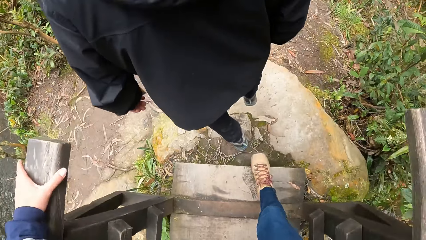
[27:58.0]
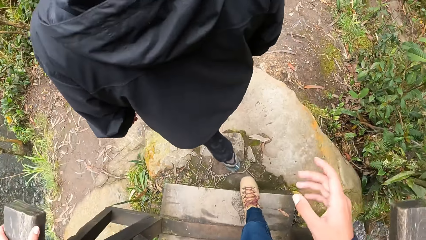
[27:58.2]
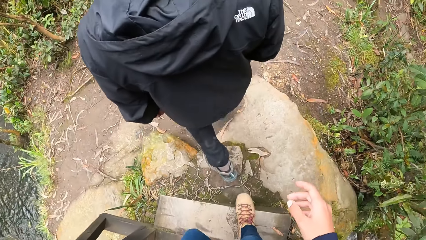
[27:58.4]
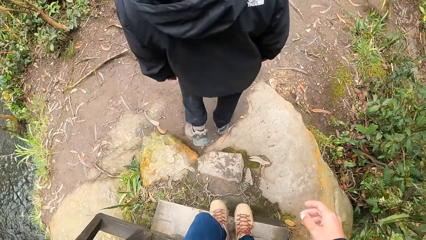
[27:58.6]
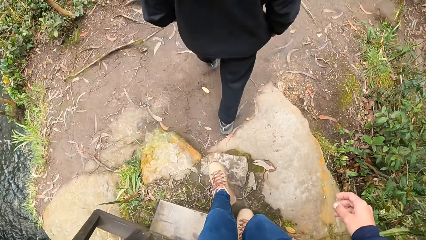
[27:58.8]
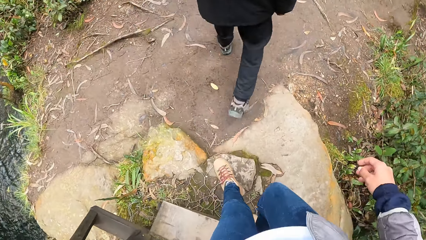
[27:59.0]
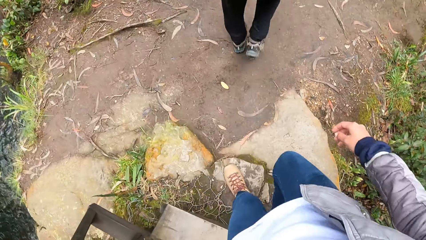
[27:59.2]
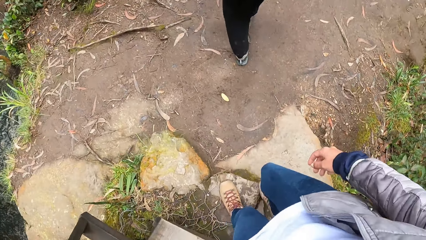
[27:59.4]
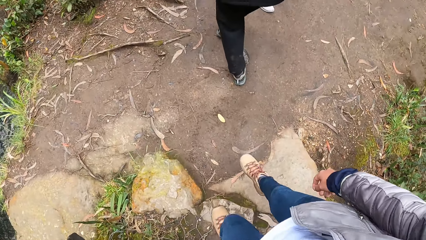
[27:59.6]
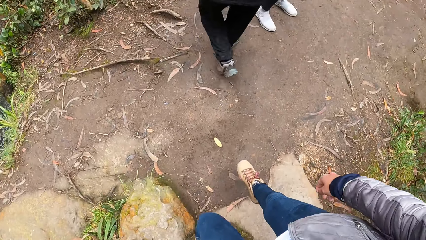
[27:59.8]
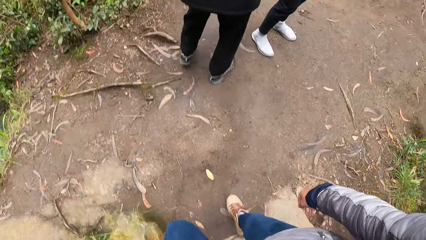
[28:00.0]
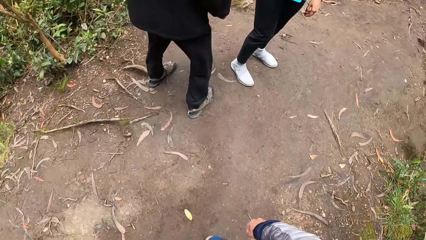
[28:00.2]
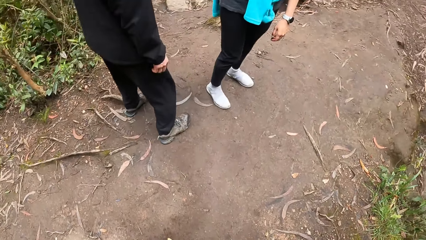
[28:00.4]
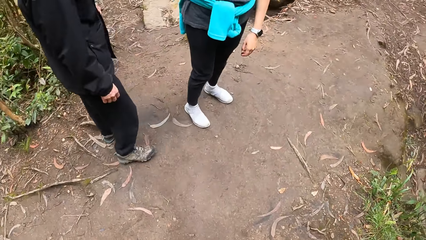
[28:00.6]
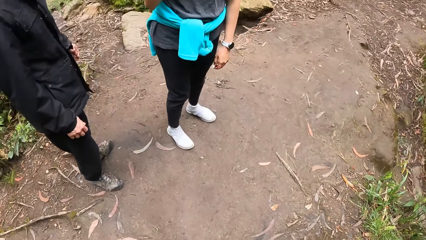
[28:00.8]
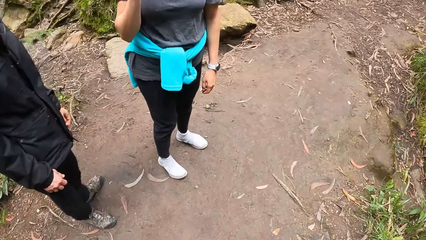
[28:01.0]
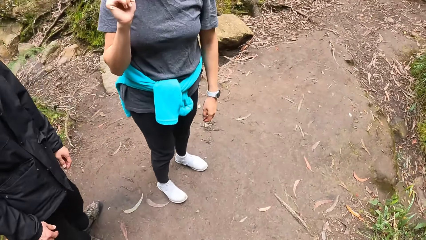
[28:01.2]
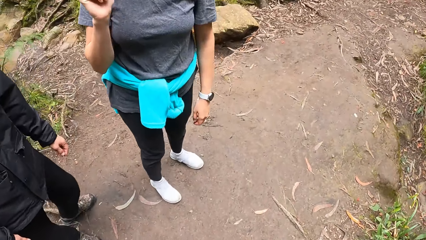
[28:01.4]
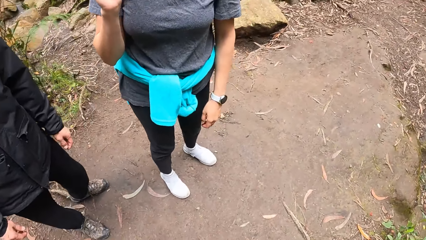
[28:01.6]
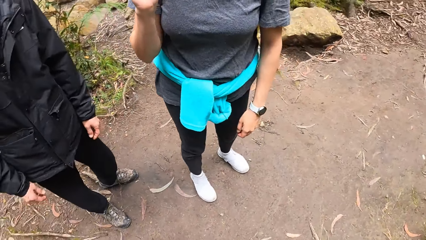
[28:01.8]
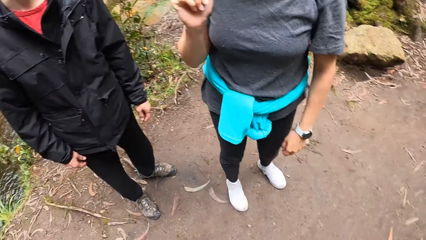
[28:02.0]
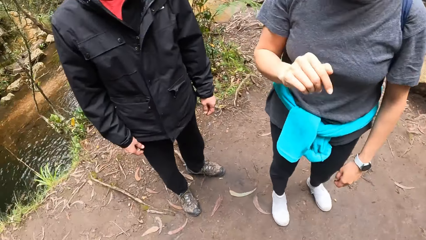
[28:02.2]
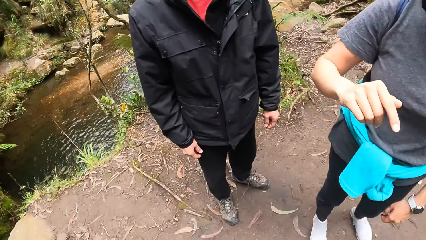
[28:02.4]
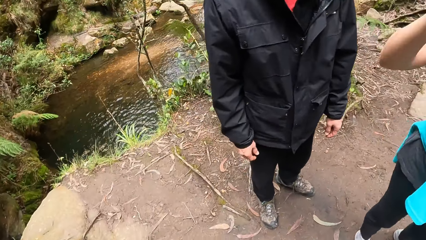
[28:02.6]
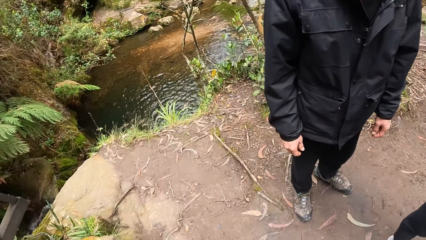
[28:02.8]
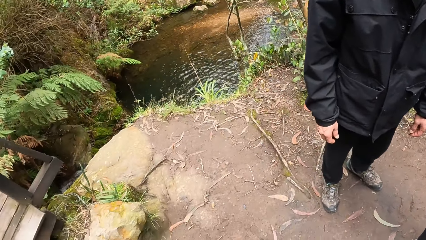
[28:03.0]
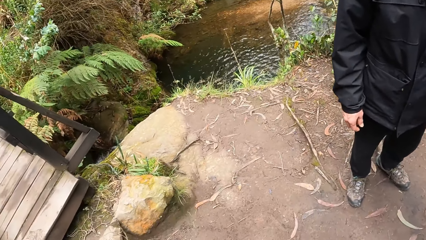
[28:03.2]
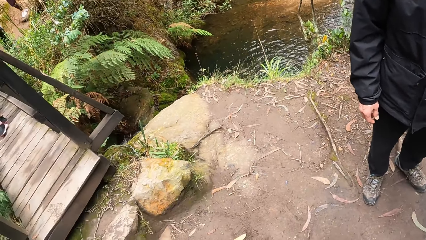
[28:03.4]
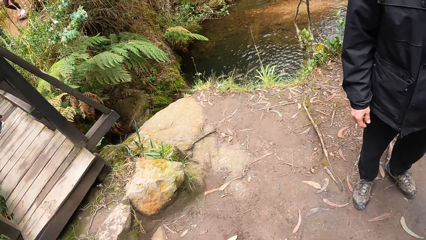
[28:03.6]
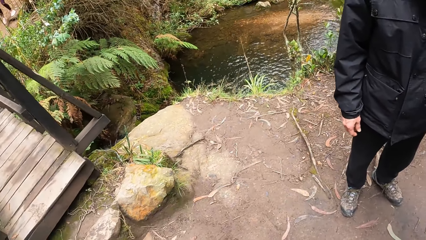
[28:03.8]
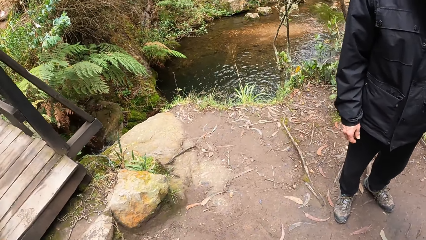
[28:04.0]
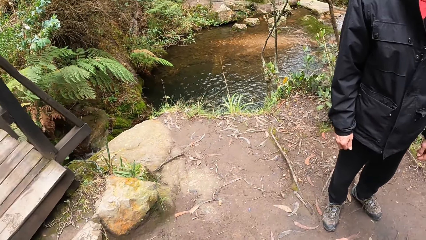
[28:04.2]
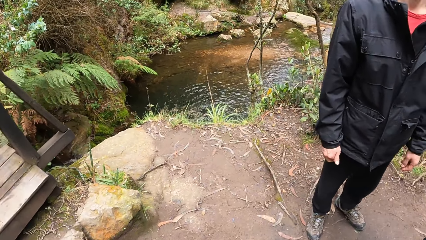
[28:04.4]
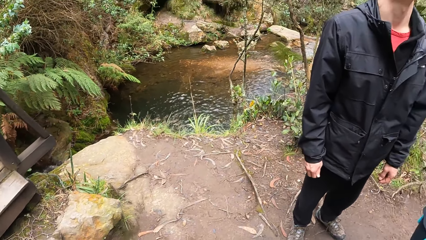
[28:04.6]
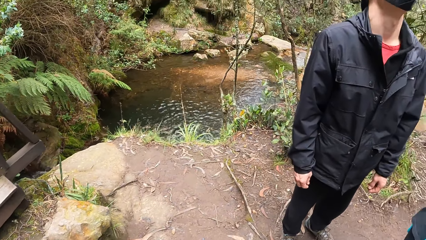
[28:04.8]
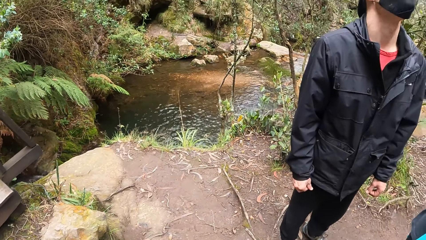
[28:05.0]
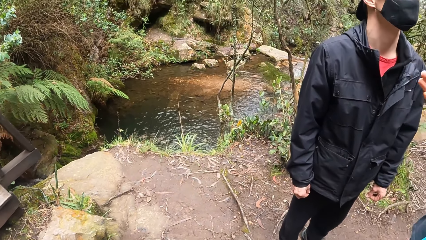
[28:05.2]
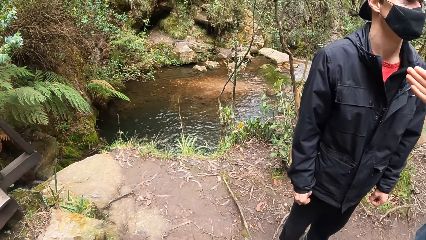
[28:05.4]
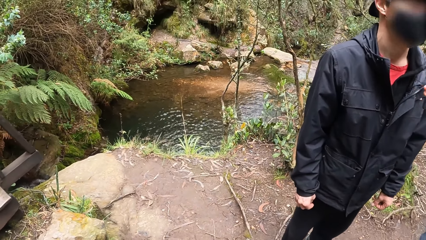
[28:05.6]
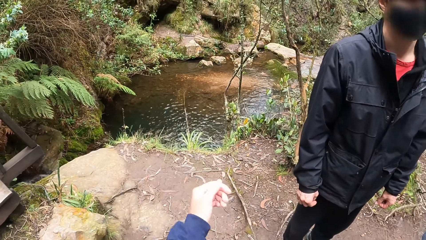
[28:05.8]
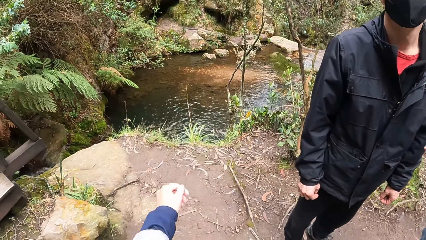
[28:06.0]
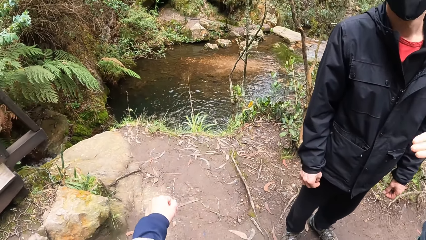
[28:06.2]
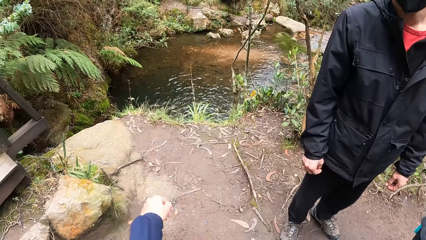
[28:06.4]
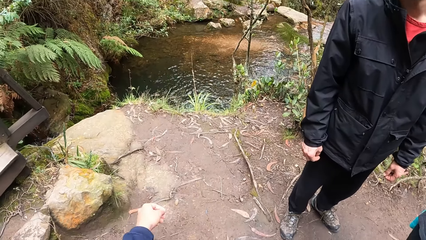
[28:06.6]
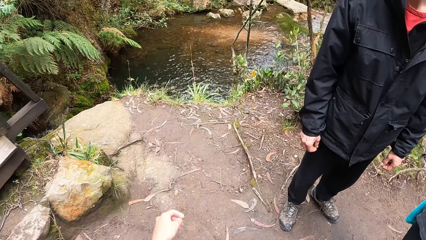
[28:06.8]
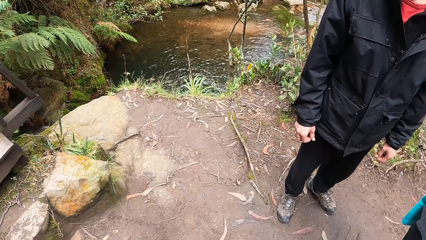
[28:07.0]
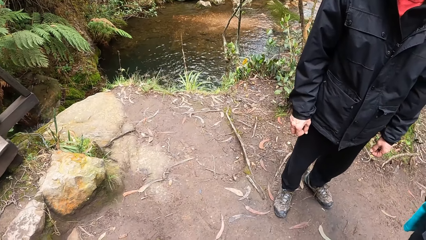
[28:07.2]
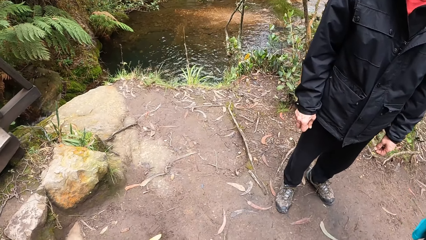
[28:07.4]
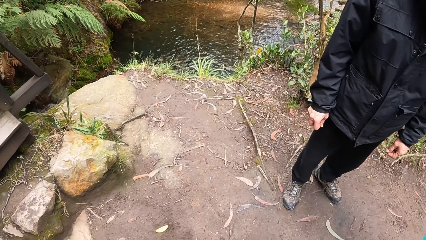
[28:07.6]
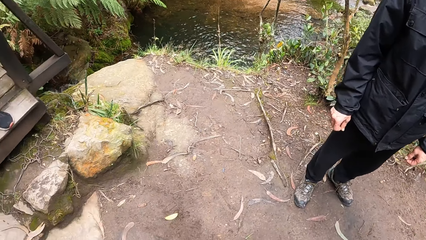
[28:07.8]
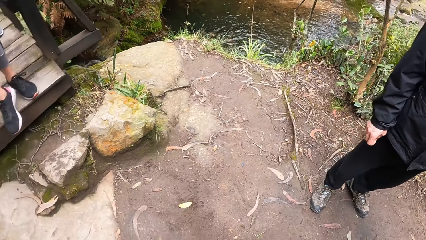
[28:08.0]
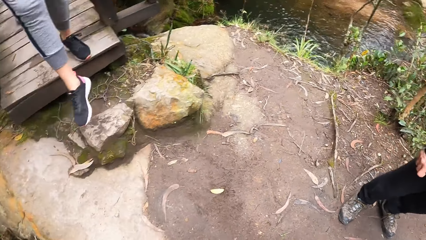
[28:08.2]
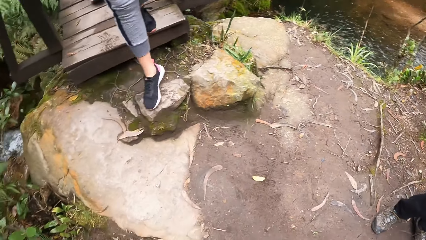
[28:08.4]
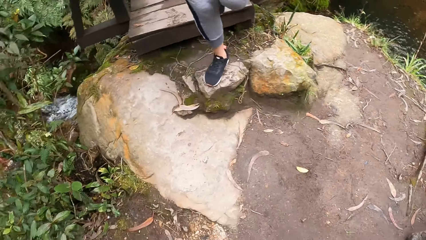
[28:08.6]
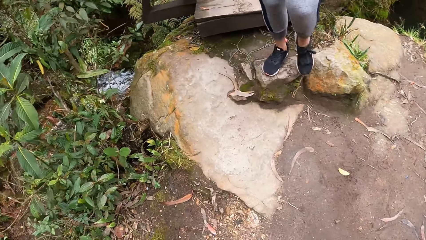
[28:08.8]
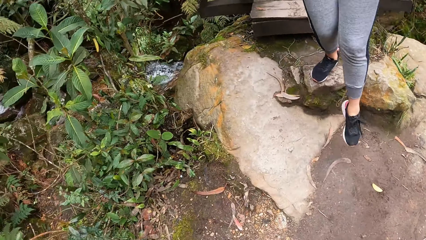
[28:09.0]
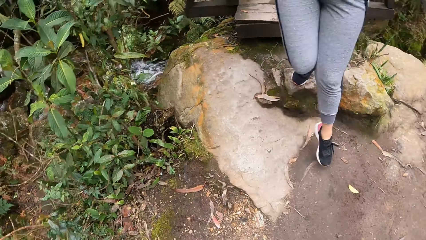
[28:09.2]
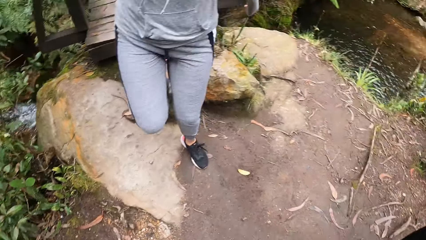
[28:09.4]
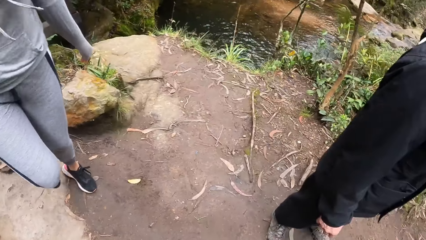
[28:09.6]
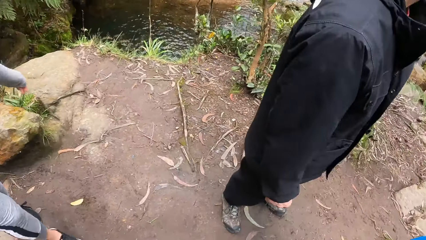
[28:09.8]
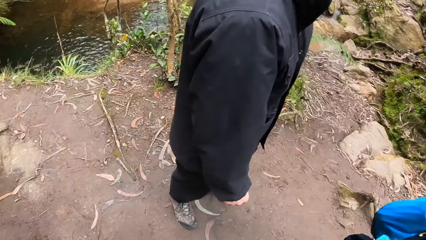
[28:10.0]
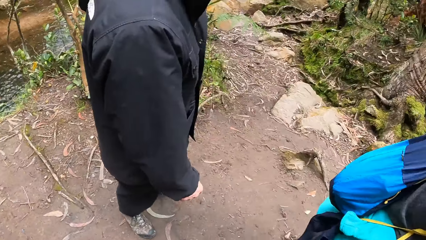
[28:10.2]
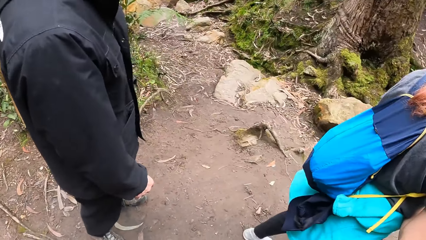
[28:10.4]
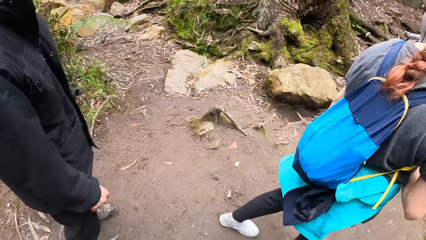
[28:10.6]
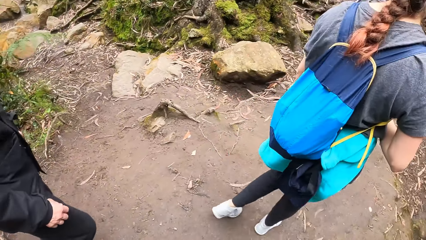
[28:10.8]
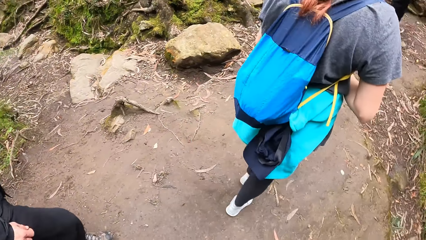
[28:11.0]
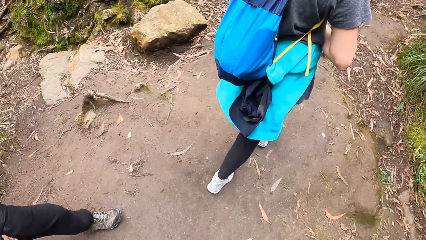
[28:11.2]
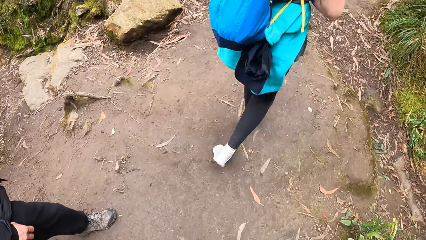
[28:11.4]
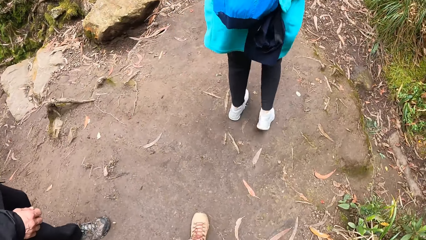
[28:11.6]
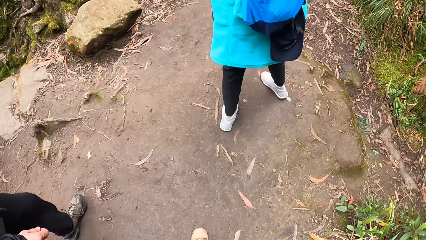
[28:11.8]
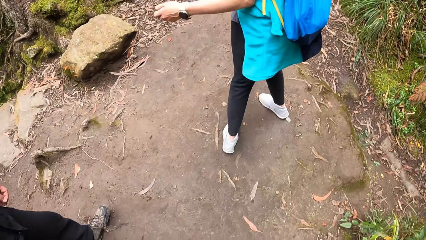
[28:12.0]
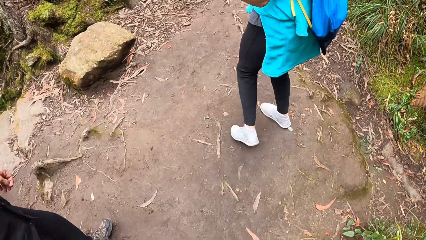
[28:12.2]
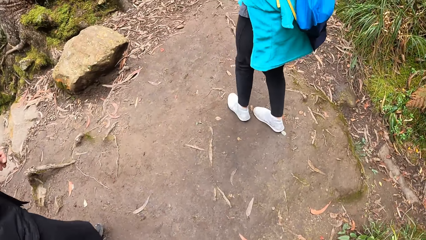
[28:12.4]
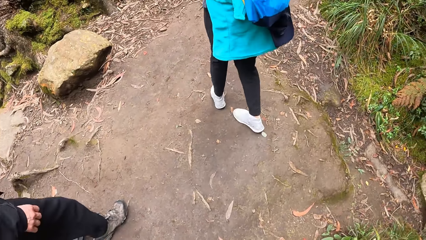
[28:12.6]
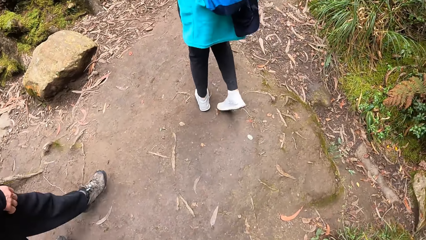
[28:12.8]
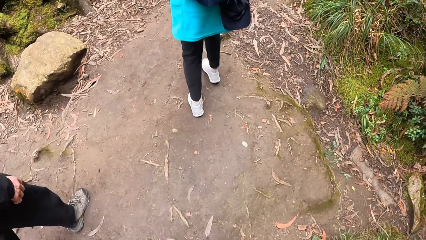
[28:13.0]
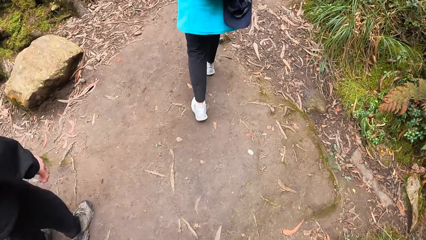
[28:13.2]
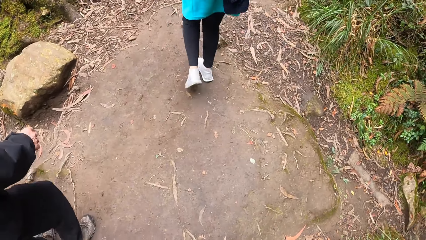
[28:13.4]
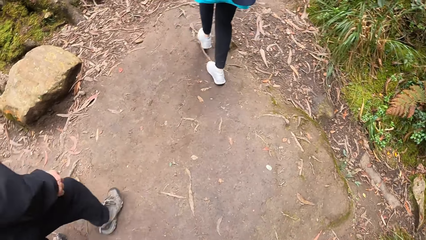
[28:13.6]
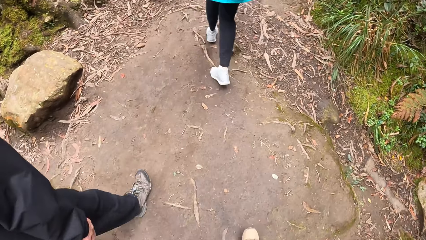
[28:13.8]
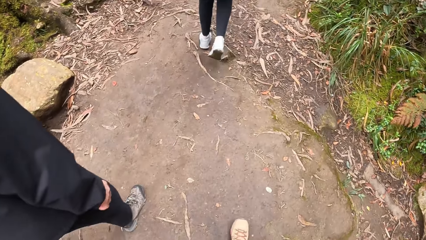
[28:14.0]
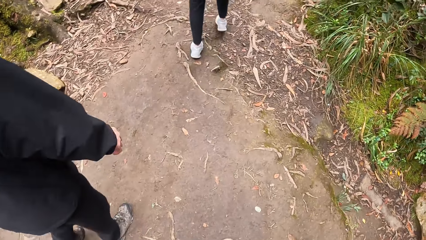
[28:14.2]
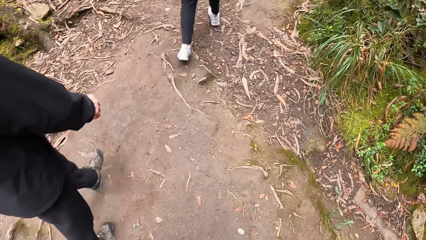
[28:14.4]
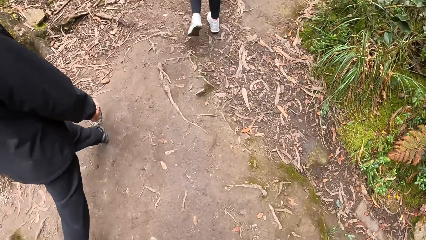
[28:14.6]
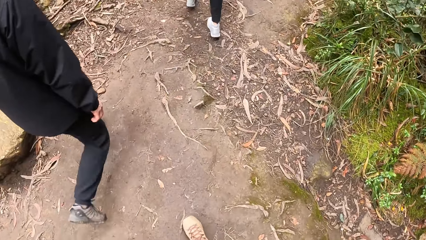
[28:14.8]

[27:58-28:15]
The camera wearer places his left hand on the wooden bridge rail. He interacts with a man and a woman. The man and the woman pause. The man dialogues with the woman. Another lady walks on a bridge. The camera wearer walks along a path with the man and the woman in the forest pass.
